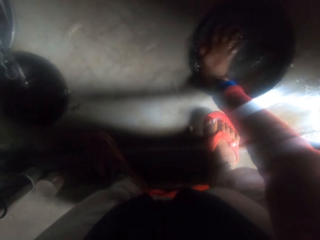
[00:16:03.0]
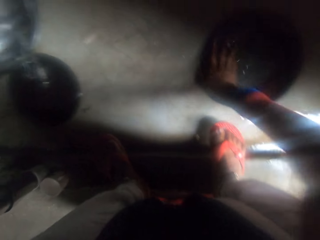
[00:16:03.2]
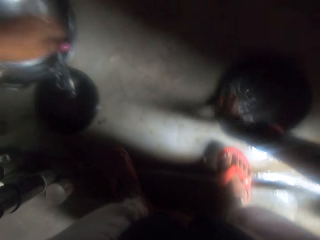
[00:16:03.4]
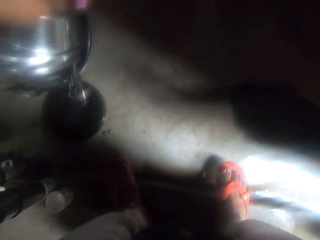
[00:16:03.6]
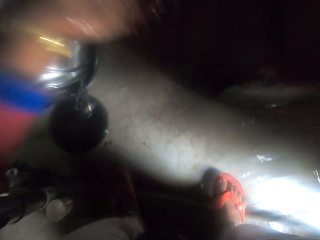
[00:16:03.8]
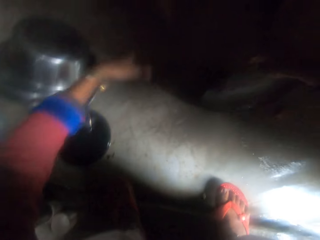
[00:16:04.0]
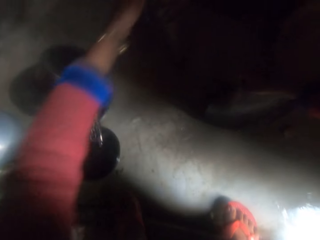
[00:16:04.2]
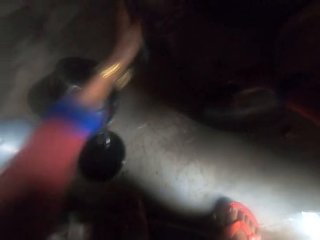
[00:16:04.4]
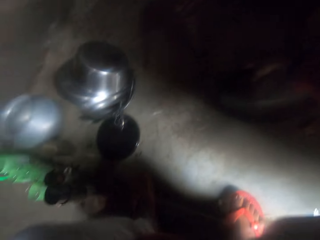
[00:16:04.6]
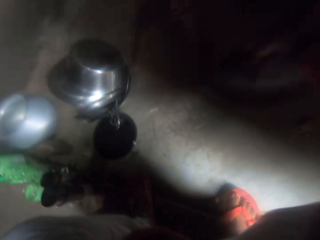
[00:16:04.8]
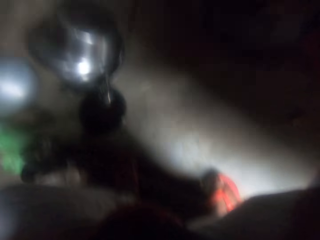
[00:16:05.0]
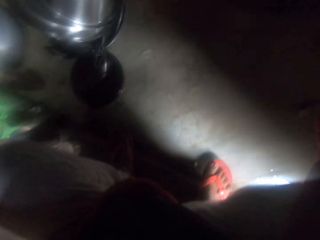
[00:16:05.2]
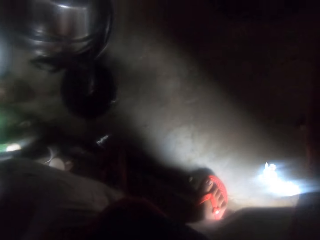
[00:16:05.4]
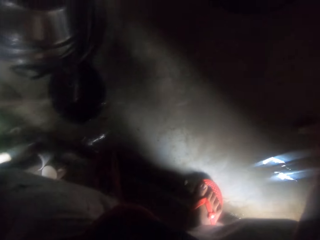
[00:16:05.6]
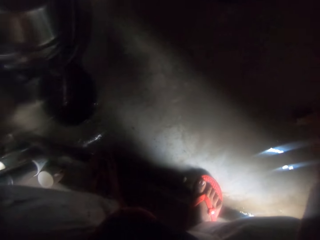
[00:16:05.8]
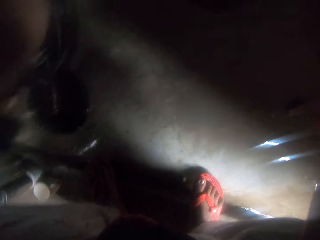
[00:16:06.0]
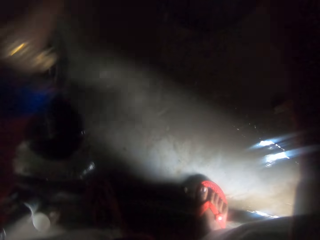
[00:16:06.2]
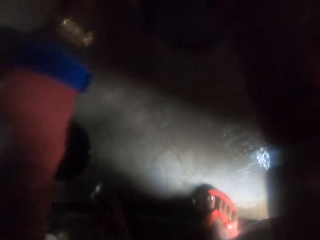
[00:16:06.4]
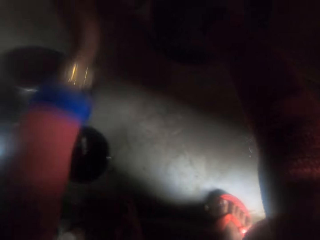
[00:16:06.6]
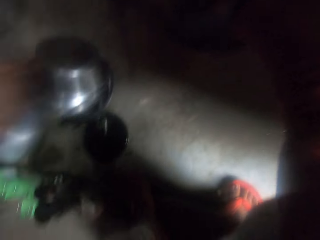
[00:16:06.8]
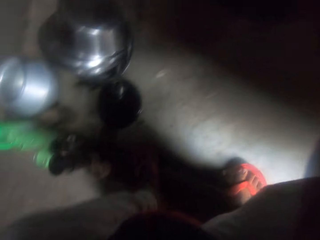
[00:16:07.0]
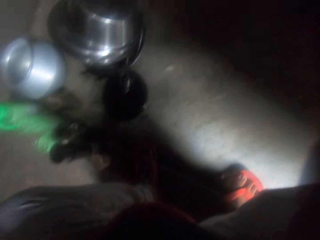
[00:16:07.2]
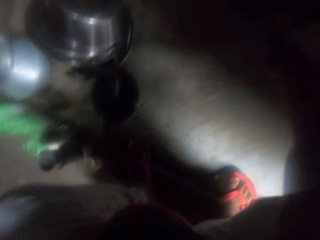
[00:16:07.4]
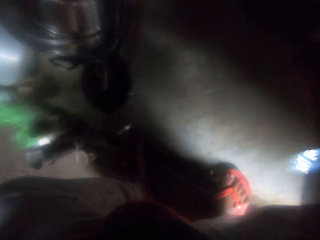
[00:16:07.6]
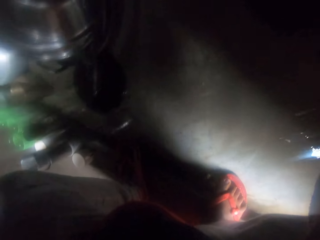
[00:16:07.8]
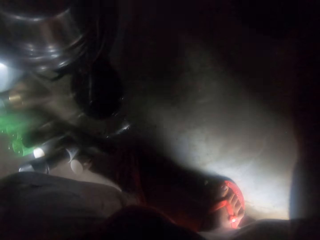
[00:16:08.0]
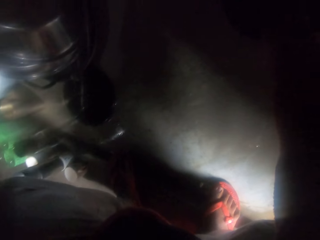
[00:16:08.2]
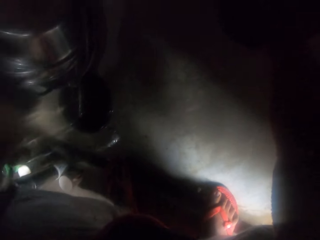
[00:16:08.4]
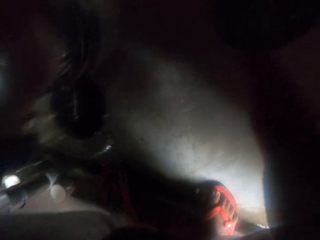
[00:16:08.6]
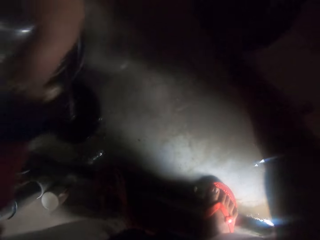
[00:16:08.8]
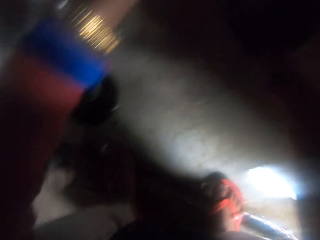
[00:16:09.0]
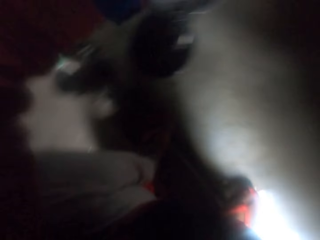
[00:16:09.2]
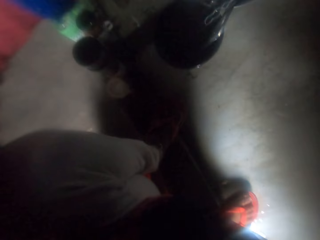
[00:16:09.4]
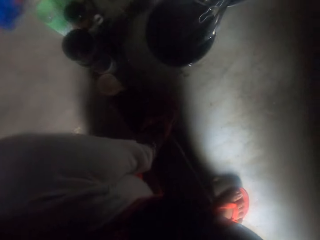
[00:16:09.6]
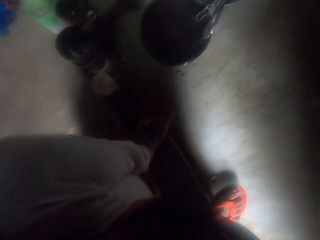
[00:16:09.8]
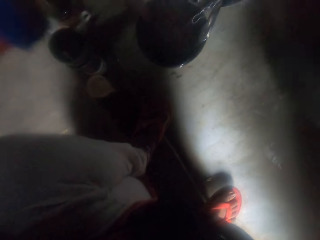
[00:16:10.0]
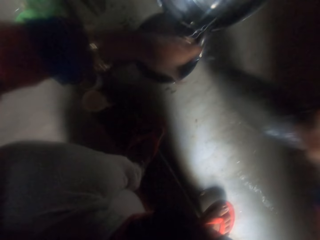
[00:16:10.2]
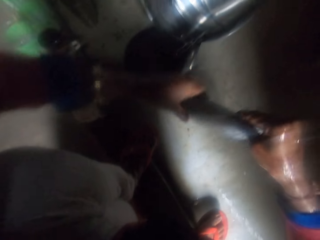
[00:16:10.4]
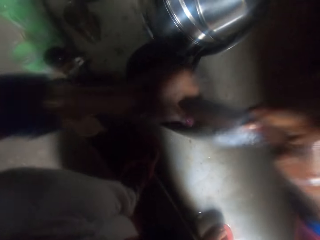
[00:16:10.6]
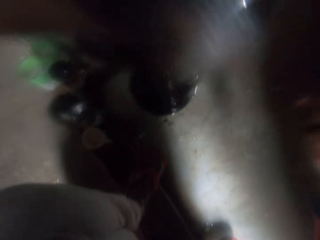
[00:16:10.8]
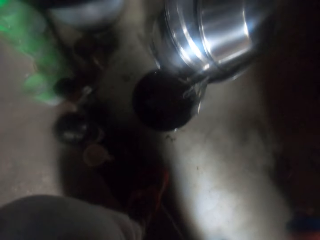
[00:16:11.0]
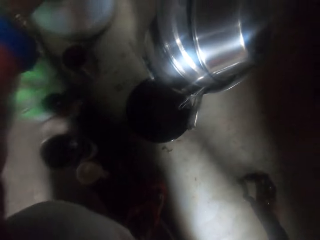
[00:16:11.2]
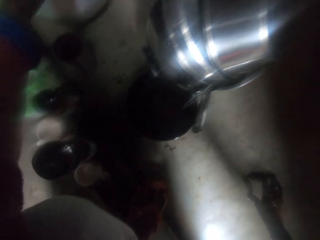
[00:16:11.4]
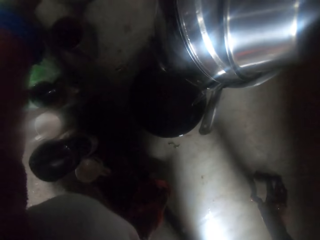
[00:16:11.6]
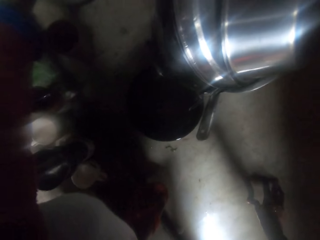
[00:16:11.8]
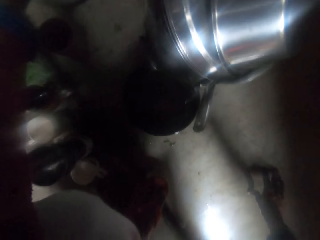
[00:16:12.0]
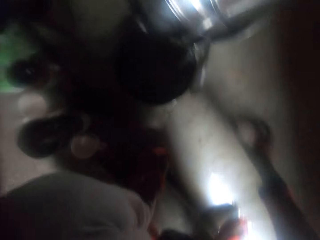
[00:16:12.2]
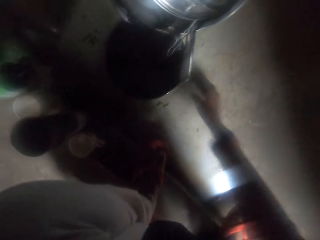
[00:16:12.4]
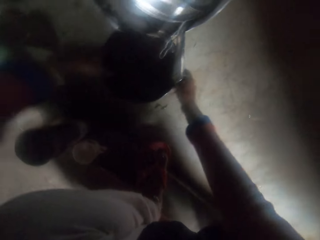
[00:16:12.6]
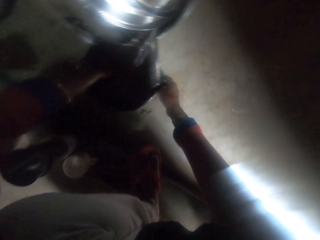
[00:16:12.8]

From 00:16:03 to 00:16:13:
The camera wearer rinses a slab or tray. They put the tray aside on the countertop.

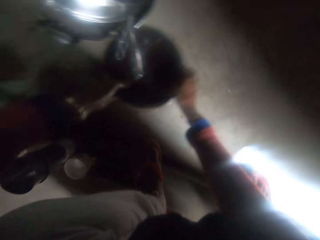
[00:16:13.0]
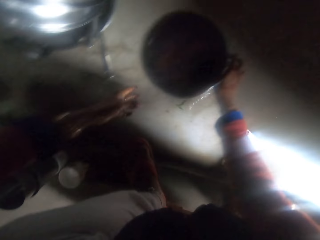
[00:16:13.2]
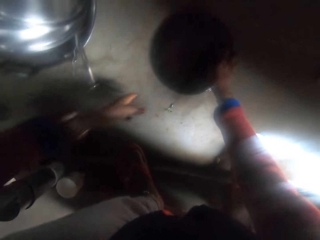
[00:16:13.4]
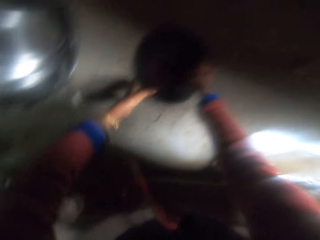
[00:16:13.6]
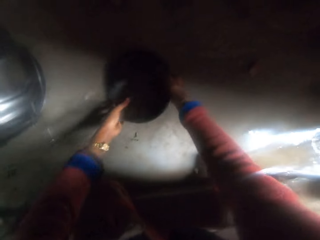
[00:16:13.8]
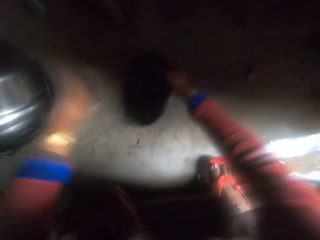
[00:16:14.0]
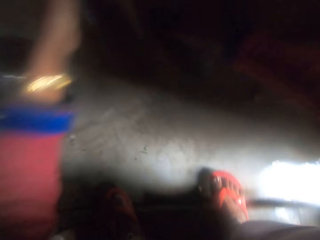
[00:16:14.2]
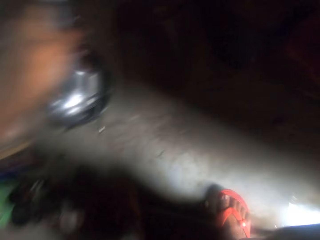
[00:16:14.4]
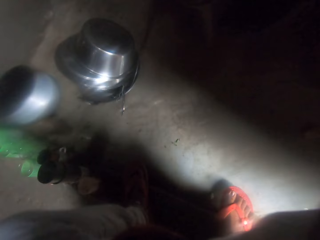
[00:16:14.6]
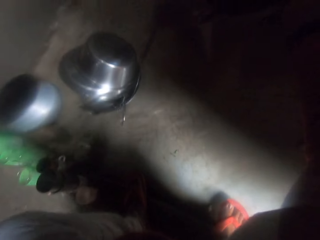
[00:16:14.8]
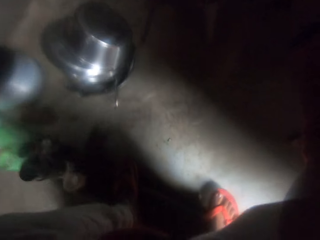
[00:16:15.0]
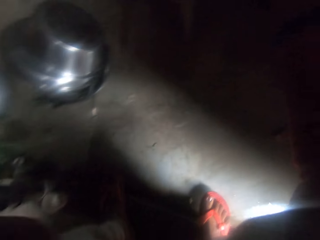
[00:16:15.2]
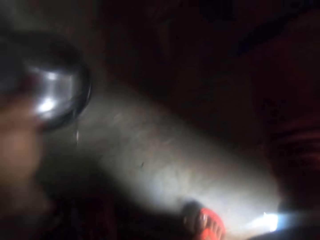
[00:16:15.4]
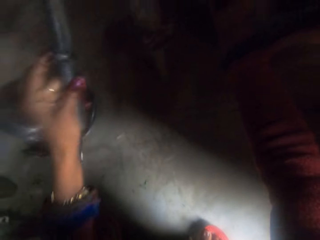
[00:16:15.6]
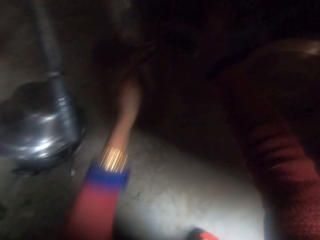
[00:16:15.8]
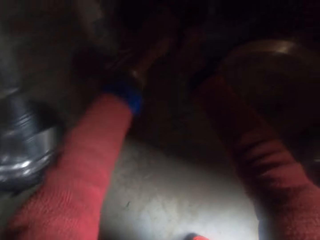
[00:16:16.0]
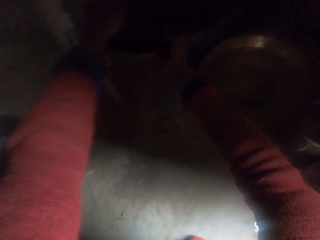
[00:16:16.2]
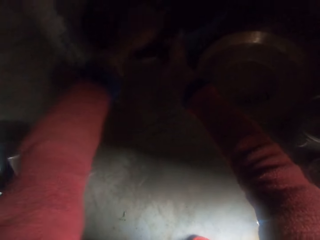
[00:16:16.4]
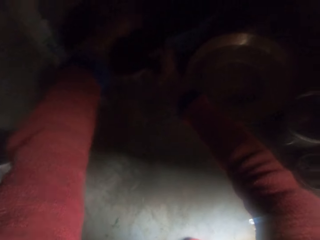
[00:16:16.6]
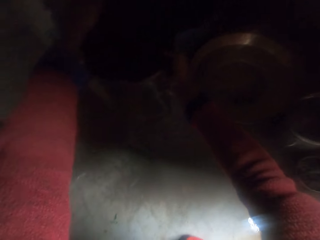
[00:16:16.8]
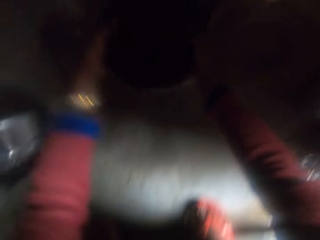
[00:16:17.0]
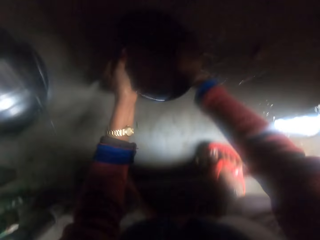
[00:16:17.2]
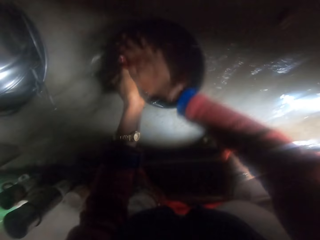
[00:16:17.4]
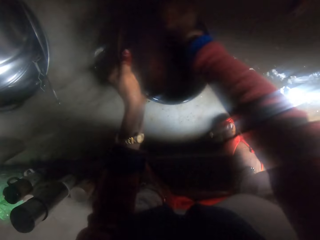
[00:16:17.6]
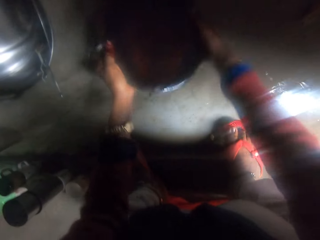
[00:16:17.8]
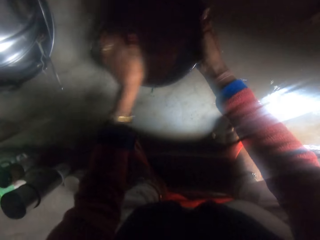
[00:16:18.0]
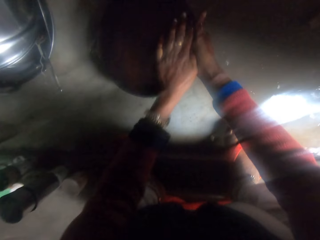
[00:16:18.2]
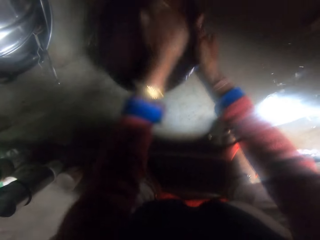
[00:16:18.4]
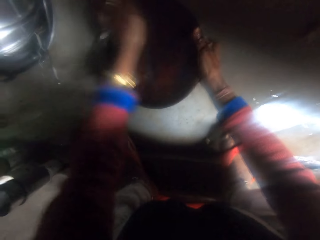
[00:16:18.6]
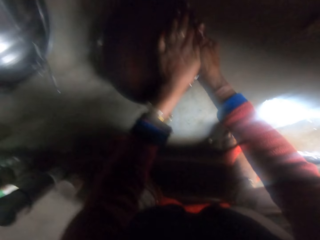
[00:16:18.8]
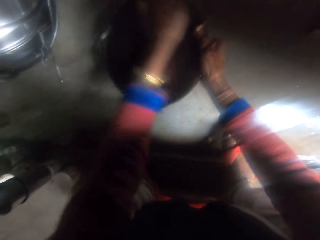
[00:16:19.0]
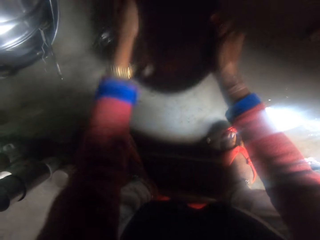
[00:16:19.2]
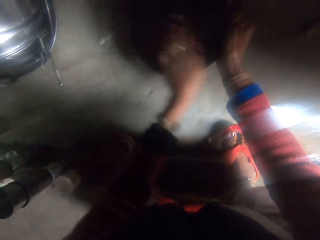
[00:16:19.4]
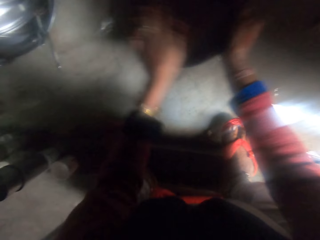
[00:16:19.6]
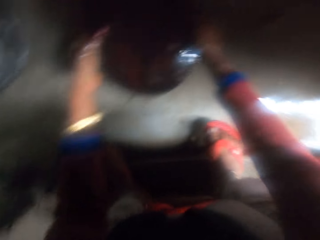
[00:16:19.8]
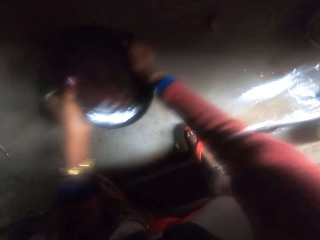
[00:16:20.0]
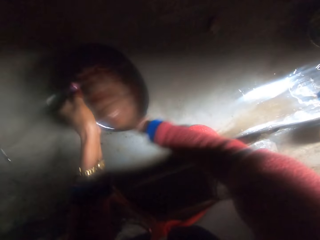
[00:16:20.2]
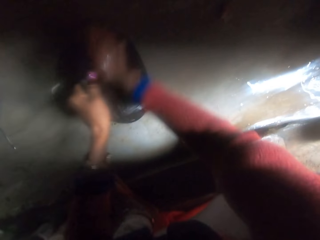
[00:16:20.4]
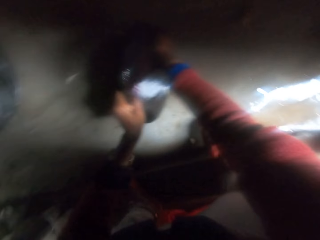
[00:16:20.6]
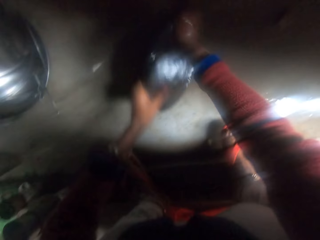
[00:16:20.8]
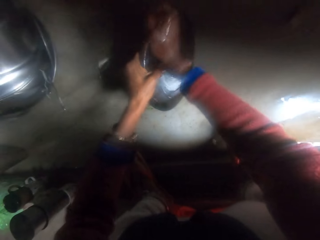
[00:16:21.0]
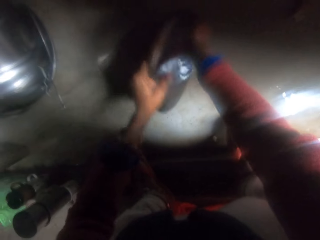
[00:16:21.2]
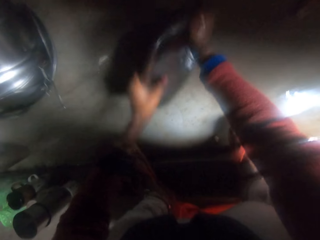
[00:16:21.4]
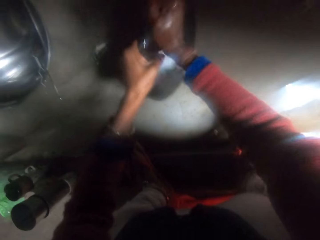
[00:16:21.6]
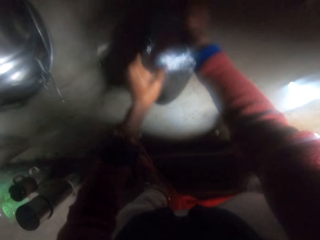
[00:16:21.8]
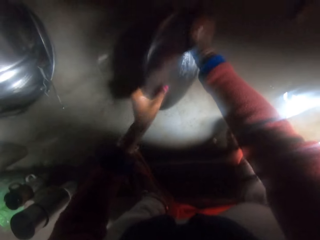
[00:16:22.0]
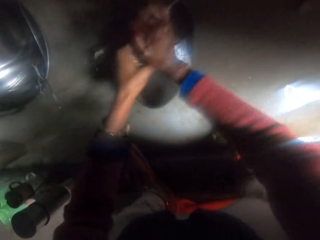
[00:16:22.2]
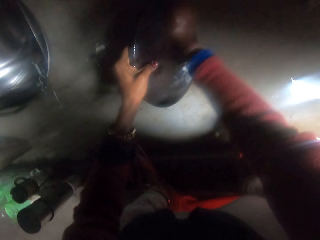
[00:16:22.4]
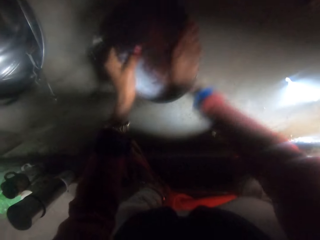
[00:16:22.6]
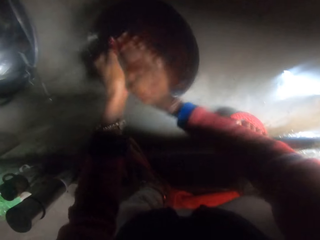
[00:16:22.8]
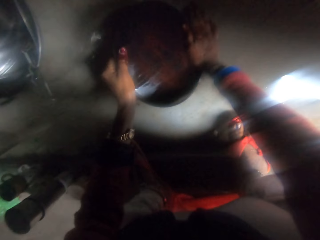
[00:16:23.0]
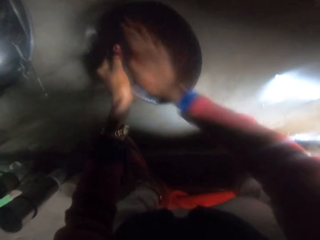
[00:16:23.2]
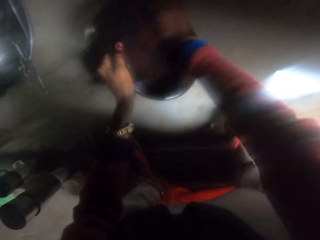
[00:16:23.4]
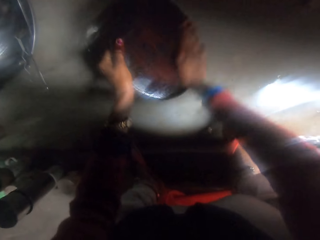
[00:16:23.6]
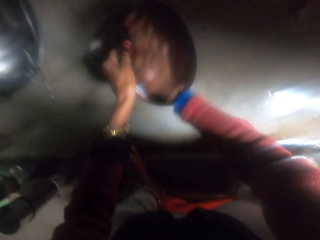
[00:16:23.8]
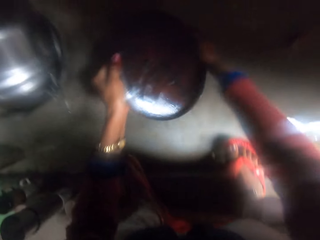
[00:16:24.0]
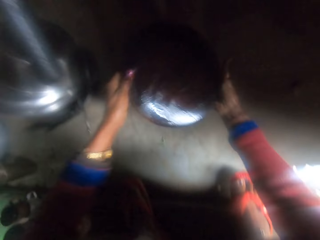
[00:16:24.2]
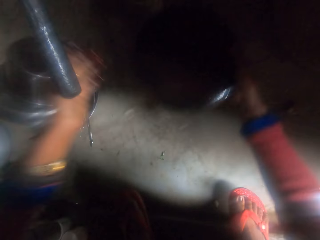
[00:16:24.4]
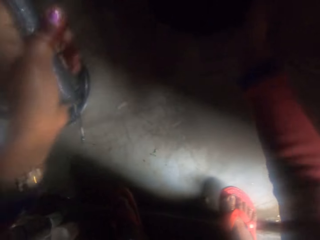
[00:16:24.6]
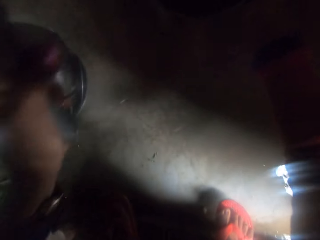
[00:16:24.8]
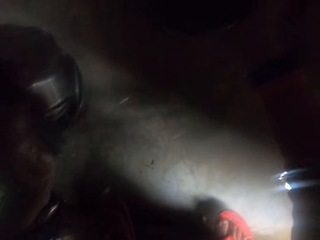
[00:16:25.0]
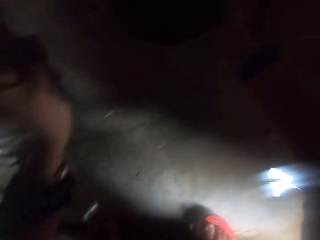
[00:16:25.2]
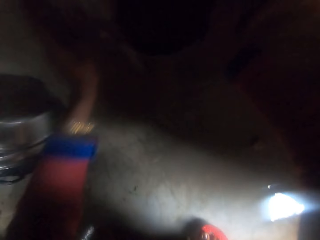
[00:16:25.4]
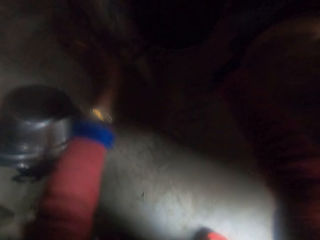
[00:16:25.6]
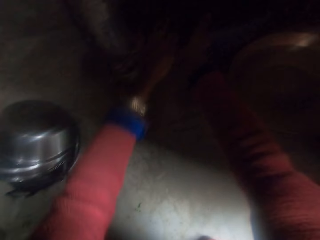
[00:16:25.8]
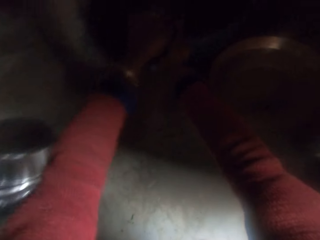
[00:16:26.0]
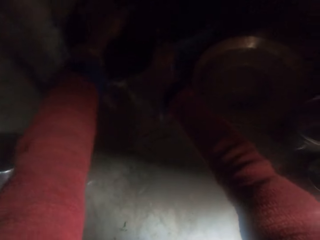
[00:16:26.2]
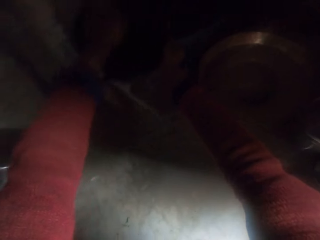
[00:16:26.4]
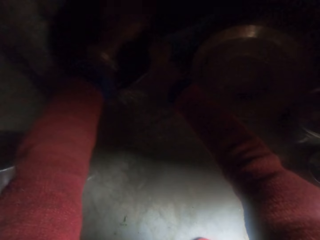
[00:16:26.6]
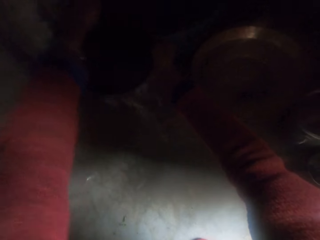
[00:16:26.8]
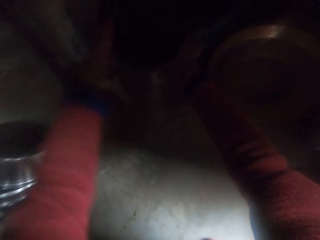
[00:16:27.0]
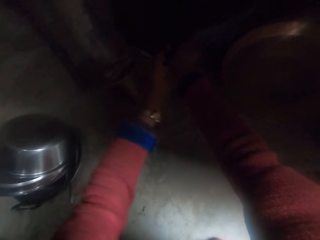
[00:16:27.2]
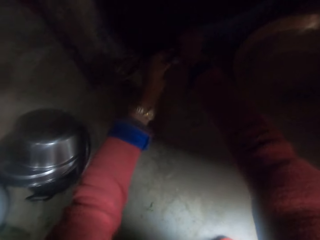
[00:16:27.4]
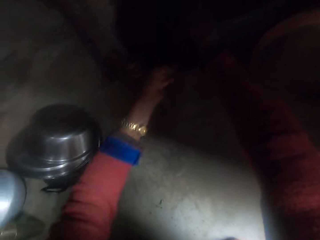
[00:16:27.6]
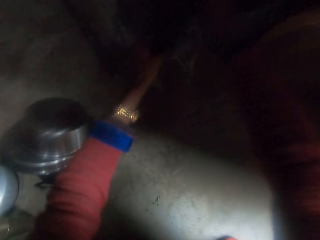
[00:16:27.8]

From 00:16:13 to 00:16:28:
The camera wearer picks up the plate on the countertop. They pump water with their left hand. They rinse a slab. They clean the tray with their hands. They move the slab aside. They pump water with their left hand. They clean the tray with their hands.
